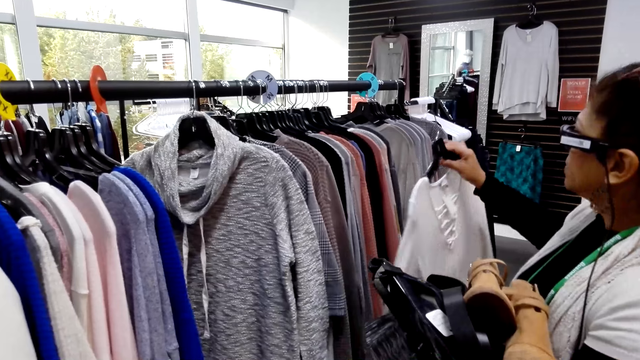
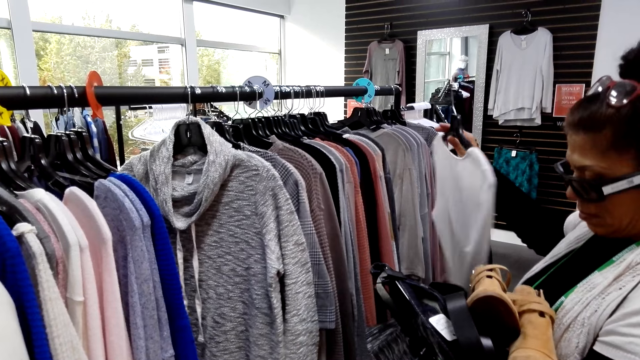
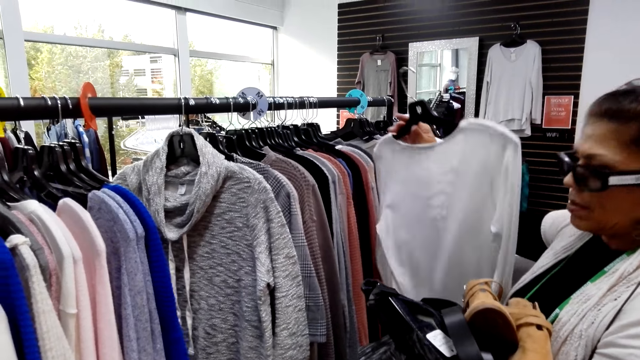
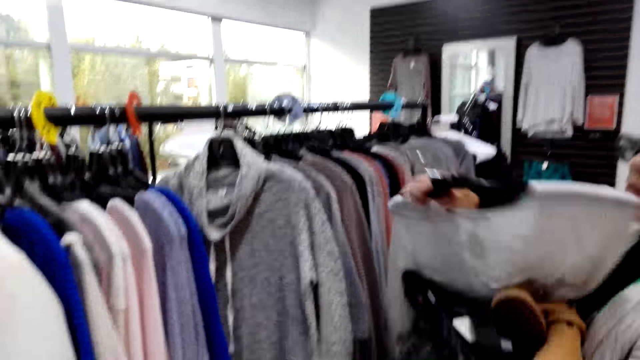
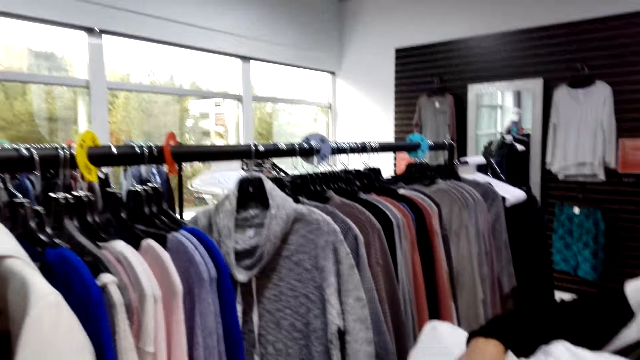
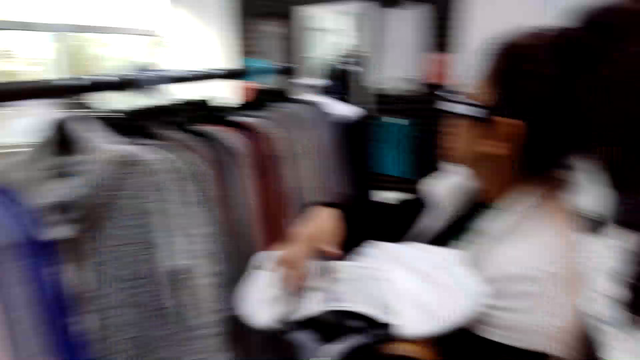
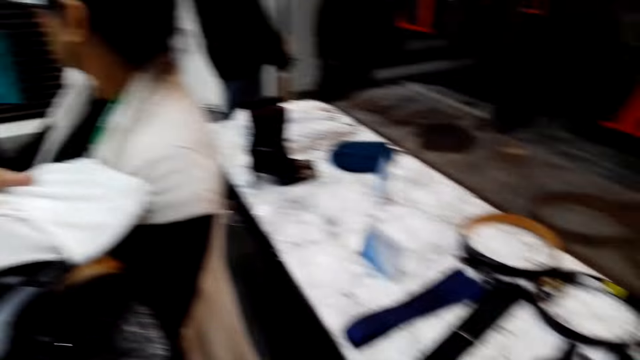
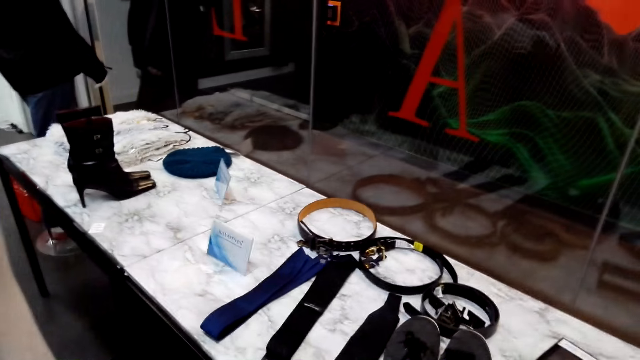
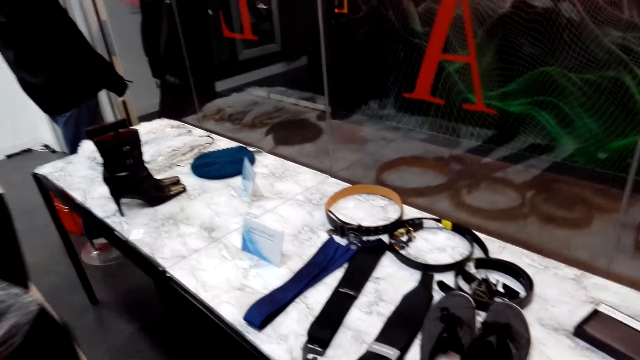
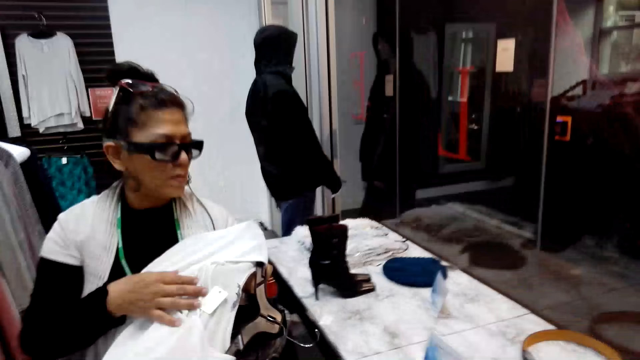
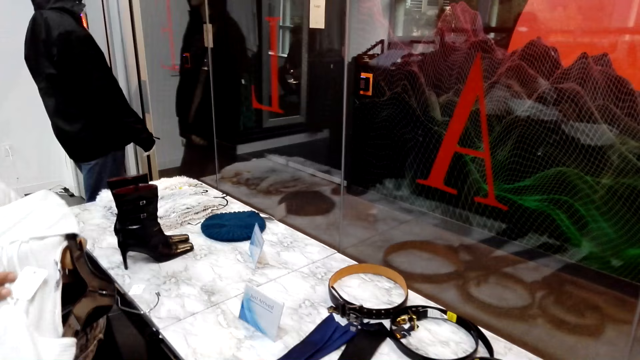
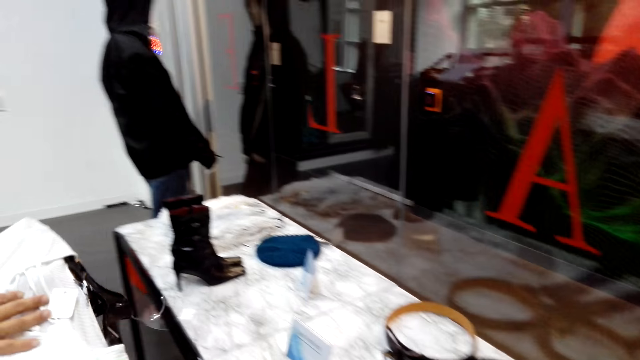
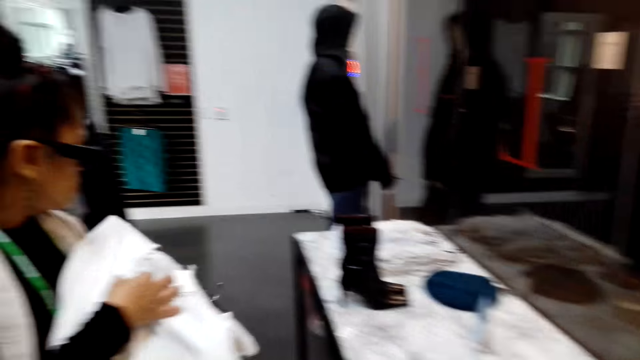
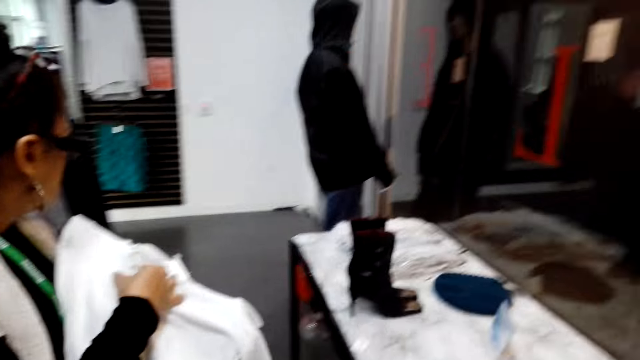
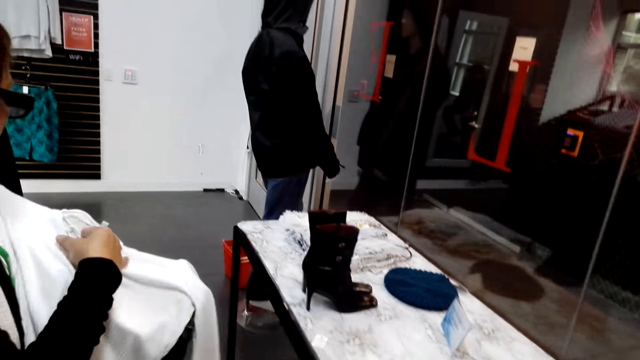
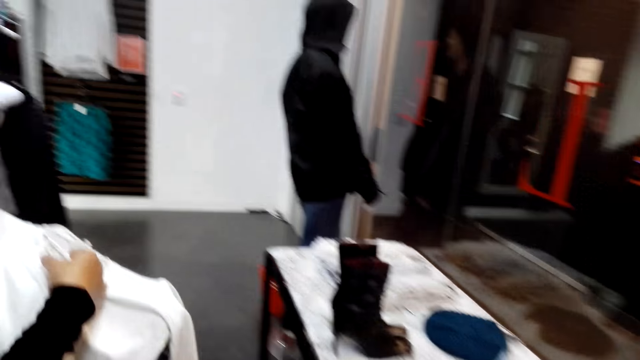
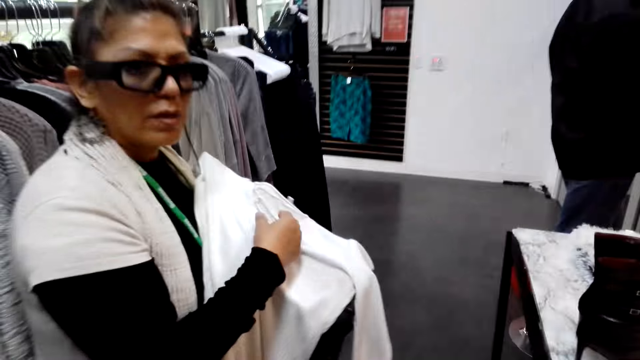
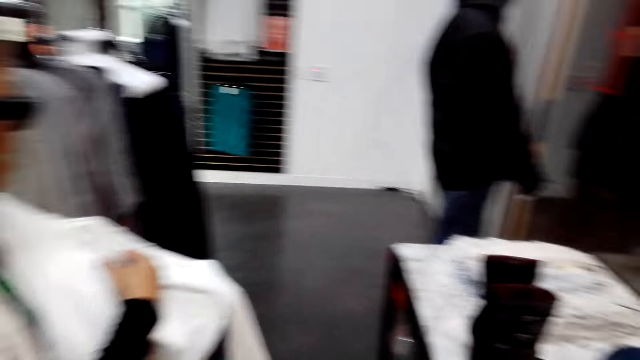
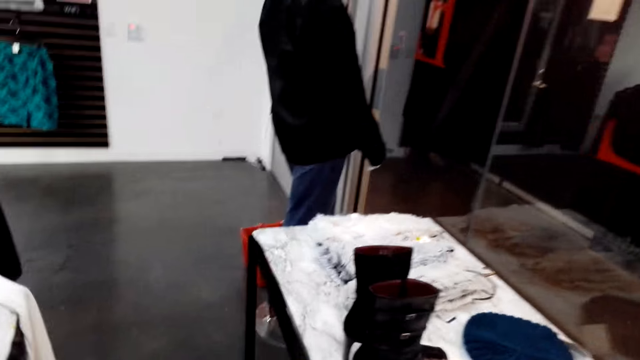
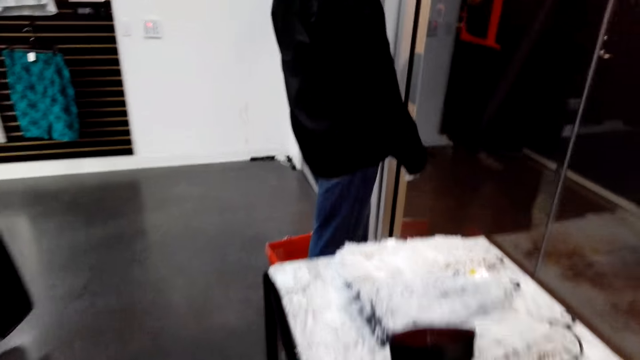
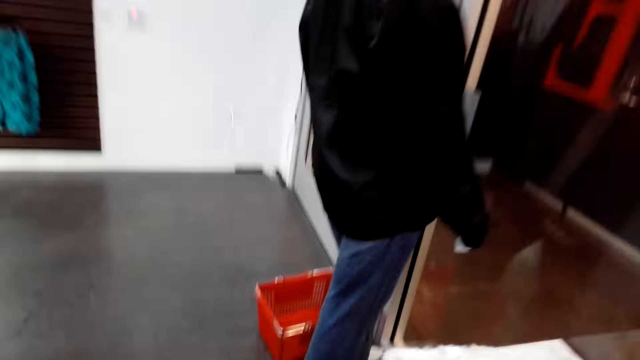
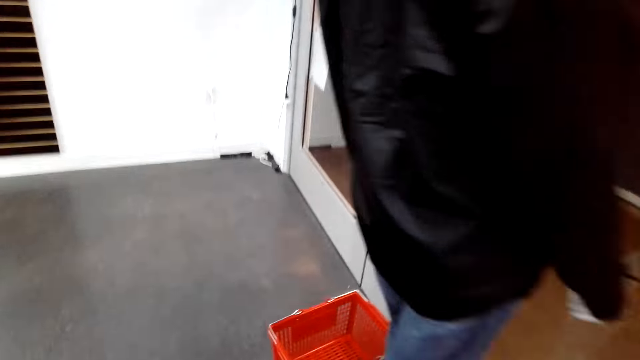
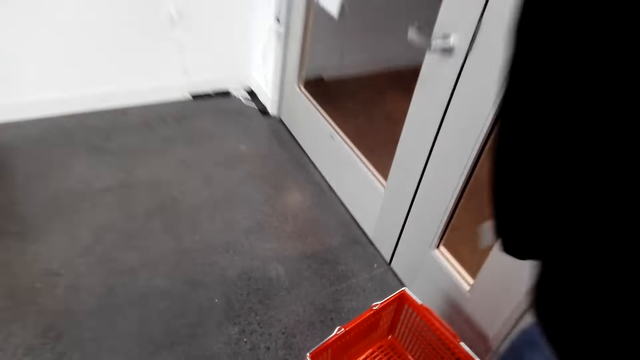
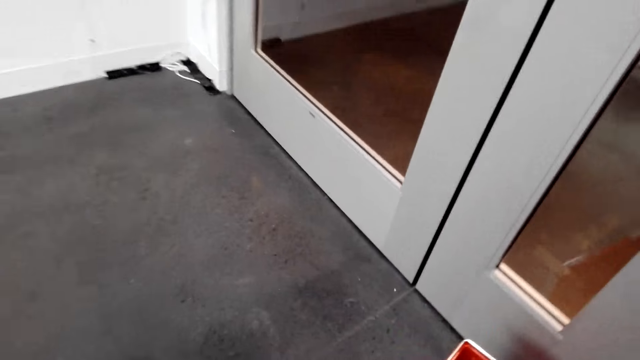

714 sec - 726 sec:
A woman places clothes on the arm. The woman holds a cloth on a hanger. The camera wearer looks around, turns to the side, and walks around. The woman turns to the side. The camera wearer turns to the side and walks around.

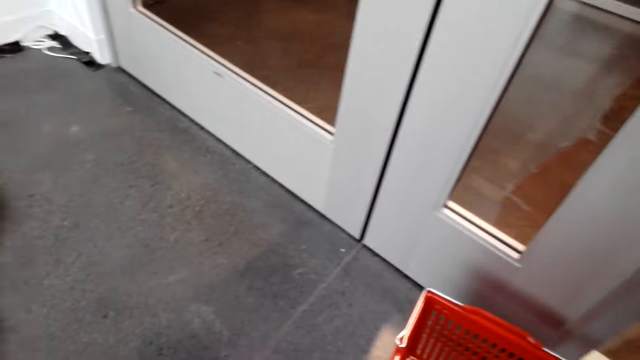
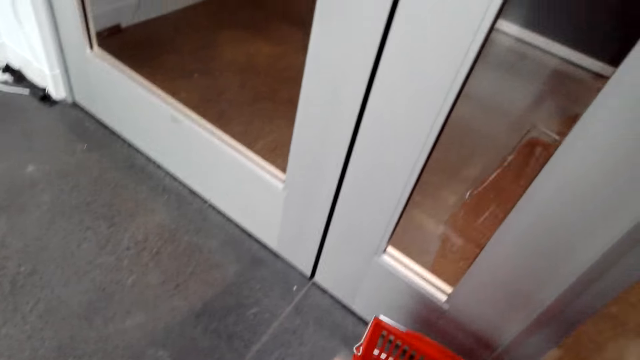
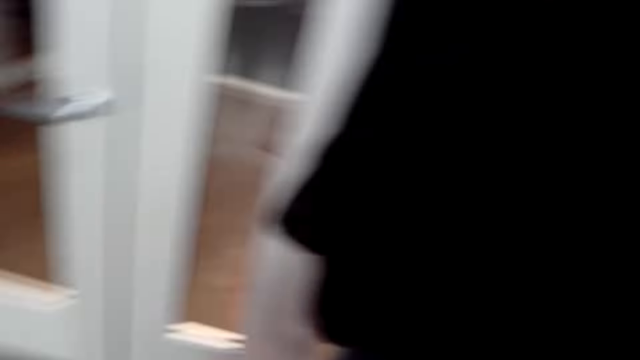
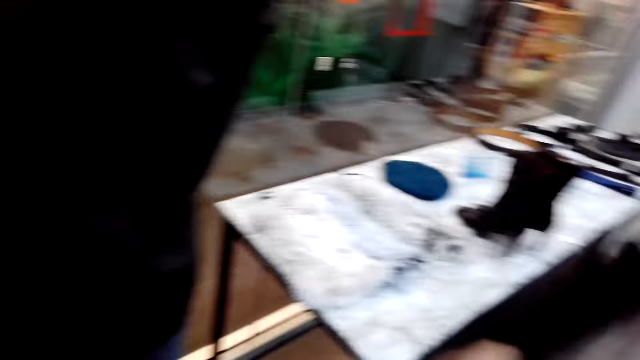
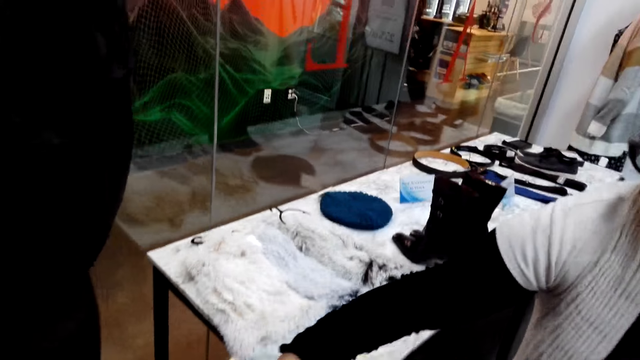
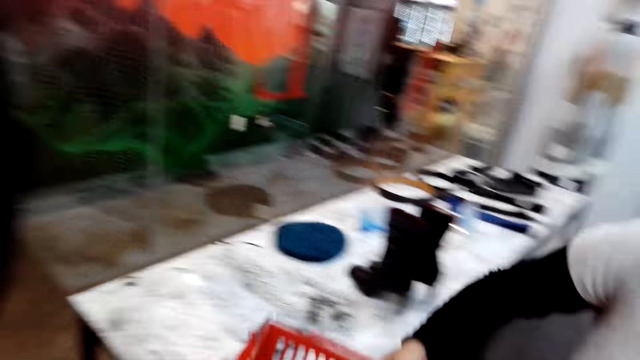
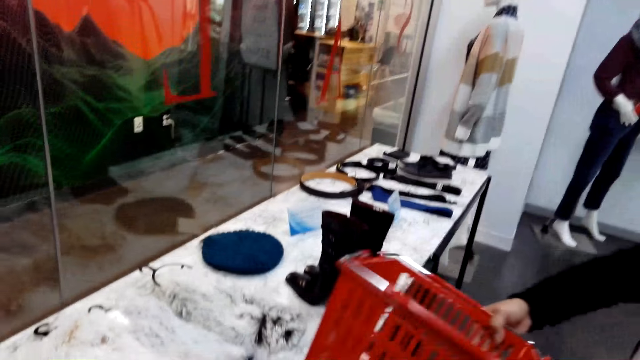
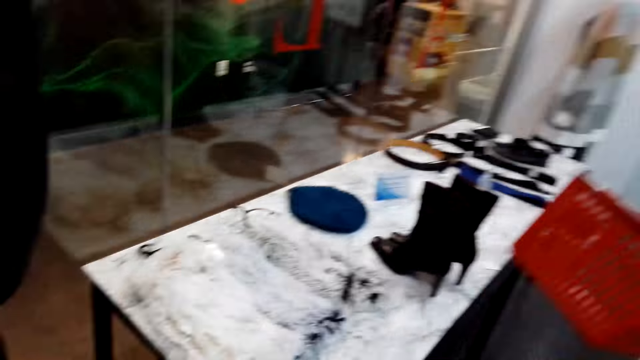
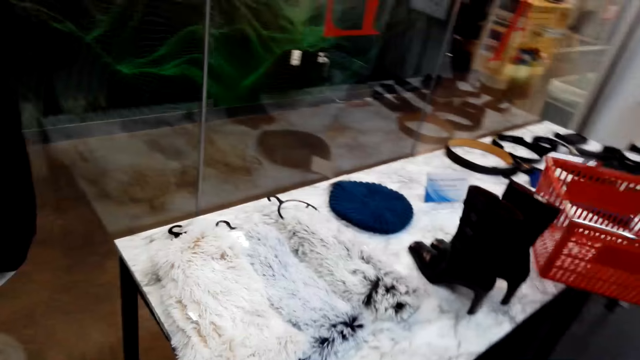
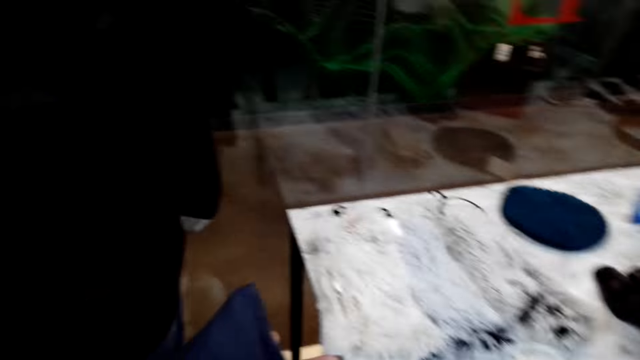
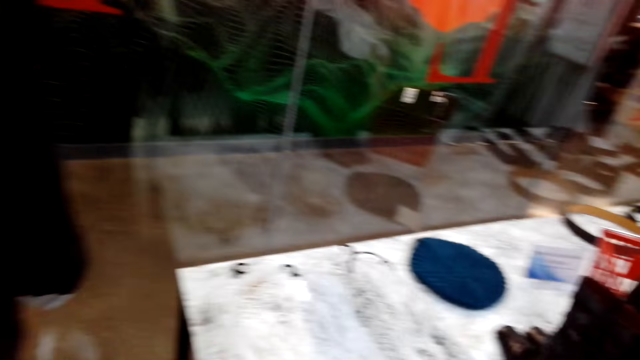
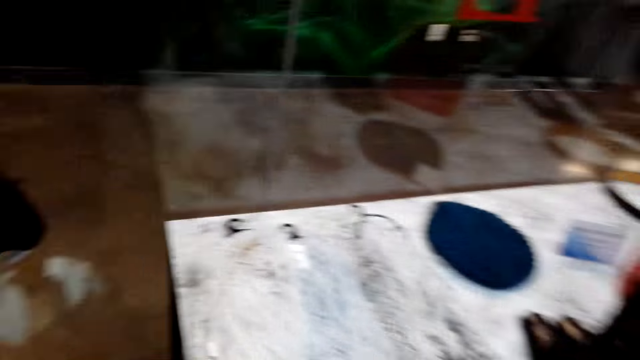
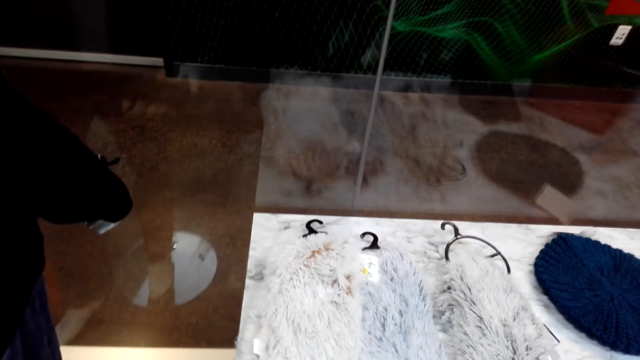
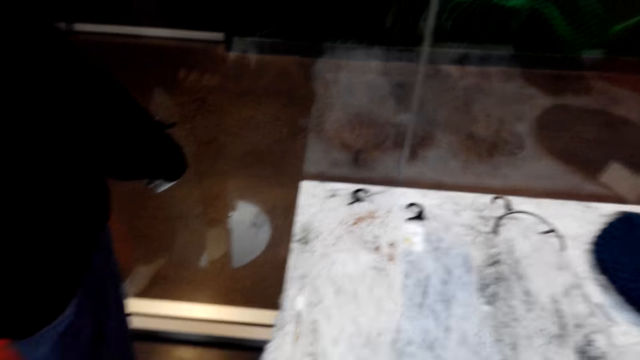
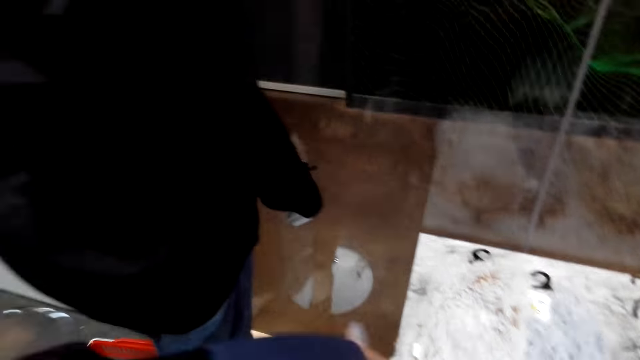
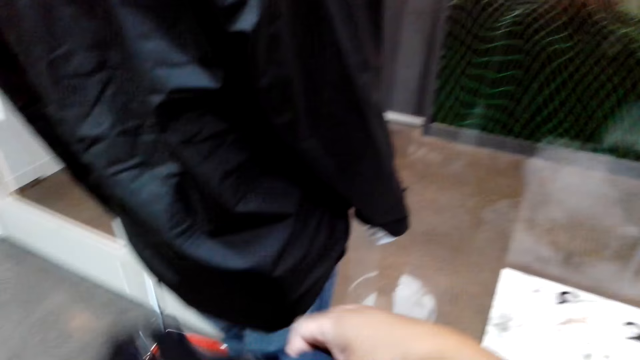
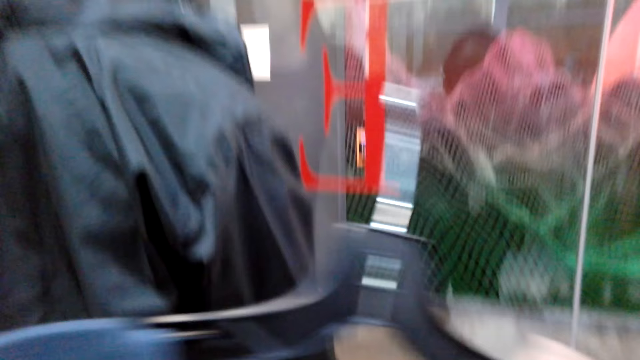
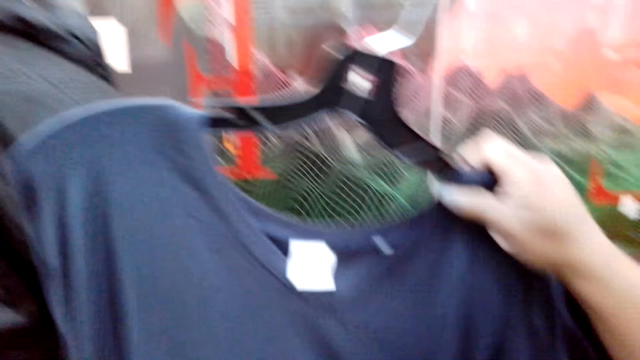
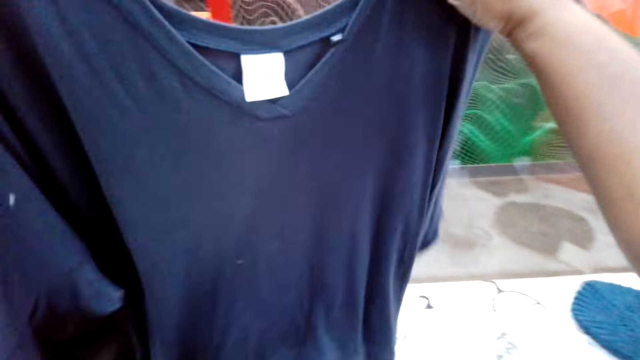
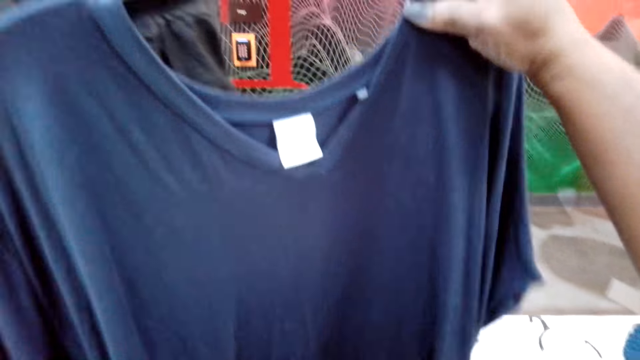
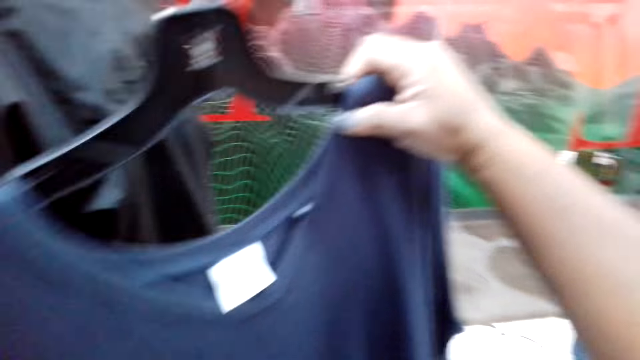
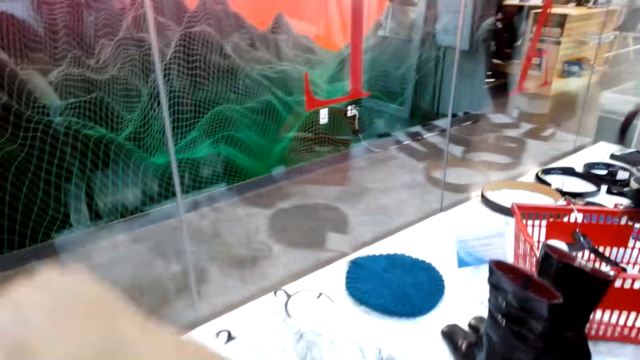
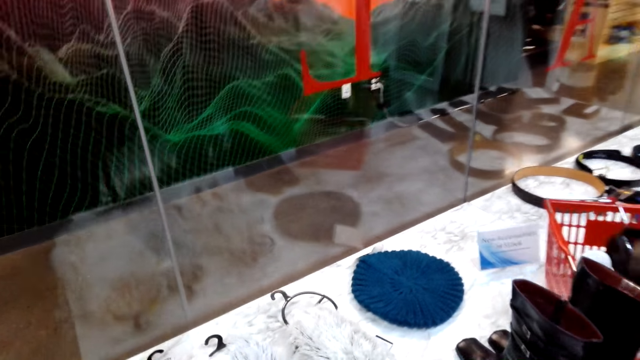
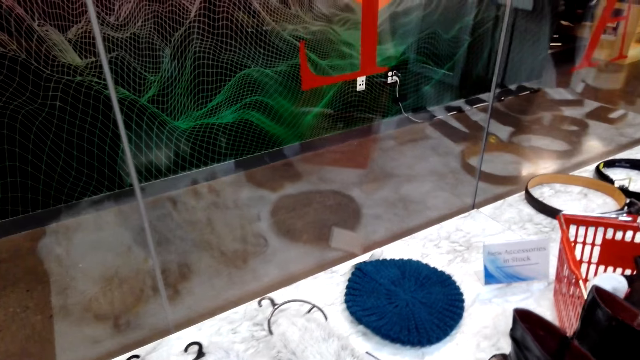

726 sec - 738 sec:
The camera wearer bends down and picks up a shopping basket or shopping trolley. They turn to the side. A woman takes the shopping basket from the camera wearer. The woman holds the shopping trolley. The woman puts the shopping basket on a table. The camera wearer turns to the side. They examine a cloth. They hold the cloth on a hanger. They turn to the side.
